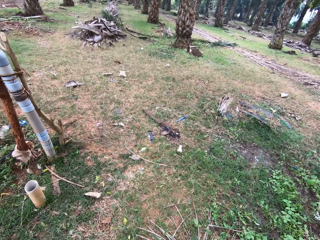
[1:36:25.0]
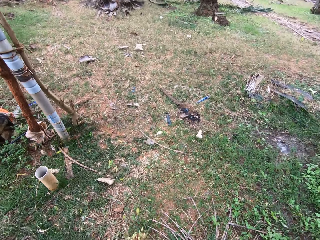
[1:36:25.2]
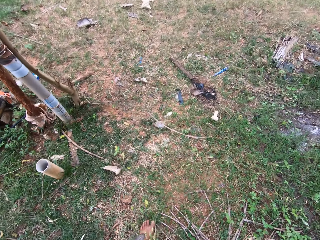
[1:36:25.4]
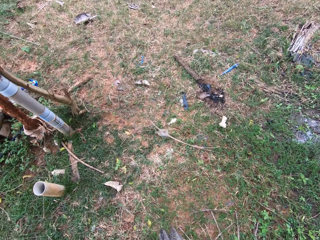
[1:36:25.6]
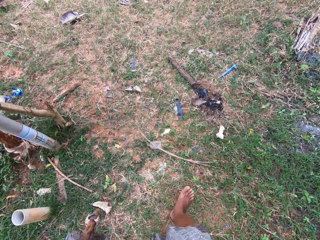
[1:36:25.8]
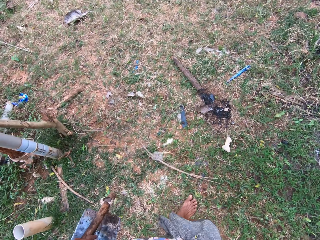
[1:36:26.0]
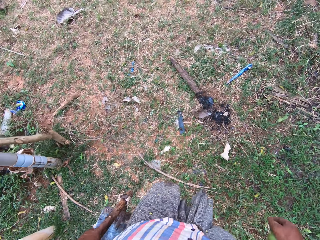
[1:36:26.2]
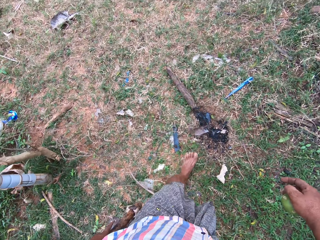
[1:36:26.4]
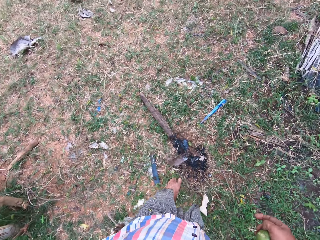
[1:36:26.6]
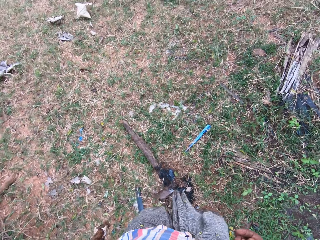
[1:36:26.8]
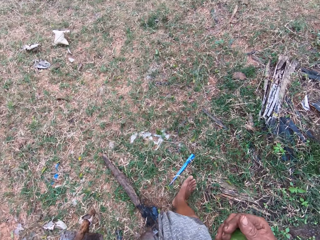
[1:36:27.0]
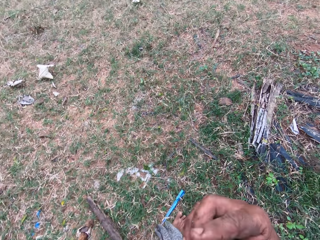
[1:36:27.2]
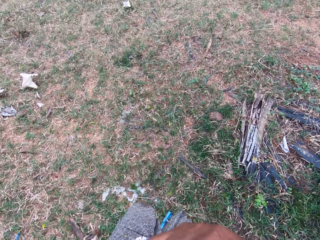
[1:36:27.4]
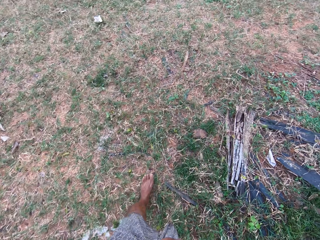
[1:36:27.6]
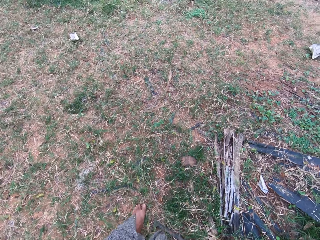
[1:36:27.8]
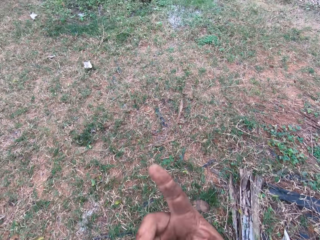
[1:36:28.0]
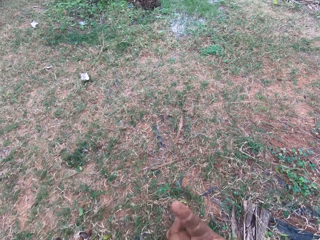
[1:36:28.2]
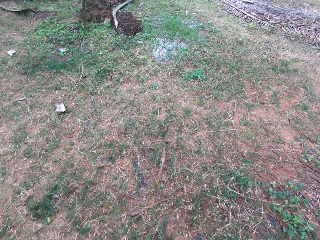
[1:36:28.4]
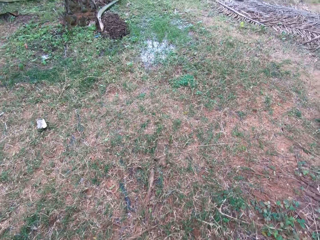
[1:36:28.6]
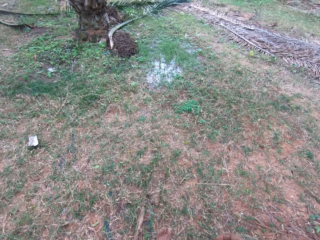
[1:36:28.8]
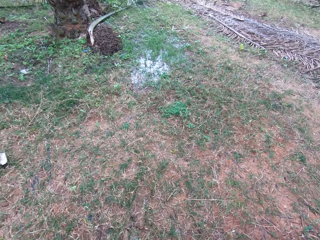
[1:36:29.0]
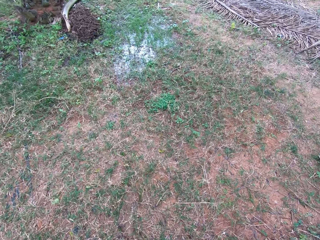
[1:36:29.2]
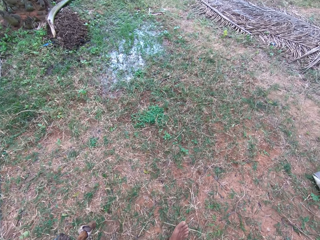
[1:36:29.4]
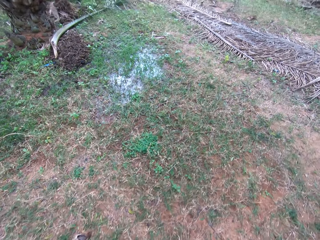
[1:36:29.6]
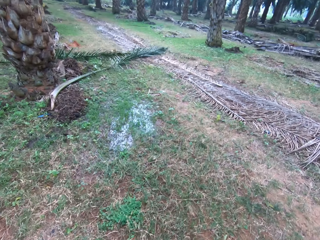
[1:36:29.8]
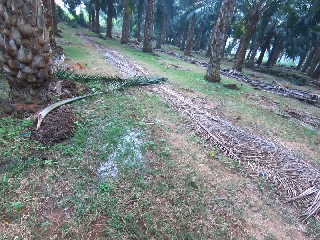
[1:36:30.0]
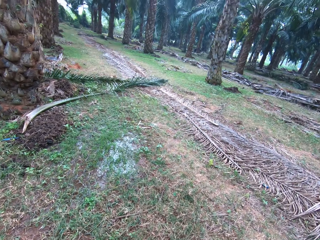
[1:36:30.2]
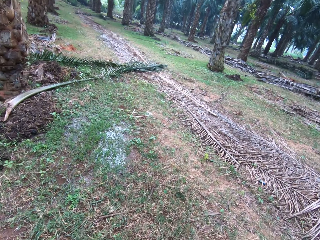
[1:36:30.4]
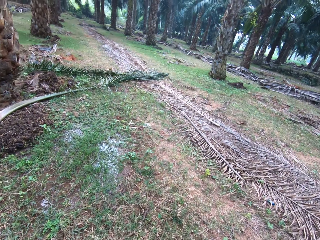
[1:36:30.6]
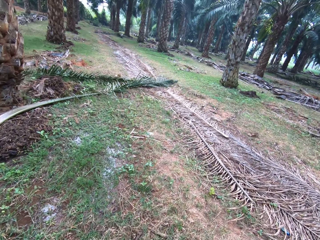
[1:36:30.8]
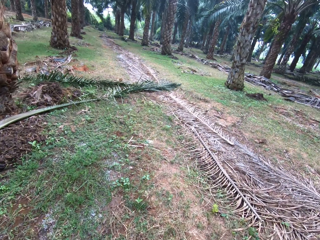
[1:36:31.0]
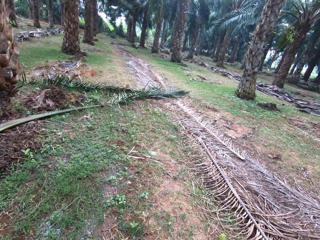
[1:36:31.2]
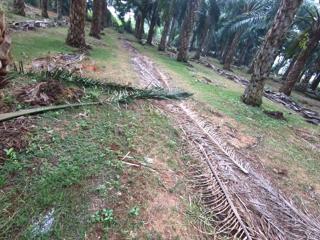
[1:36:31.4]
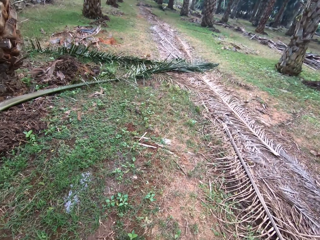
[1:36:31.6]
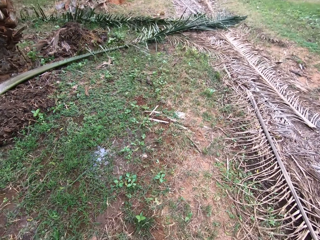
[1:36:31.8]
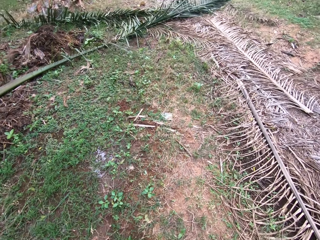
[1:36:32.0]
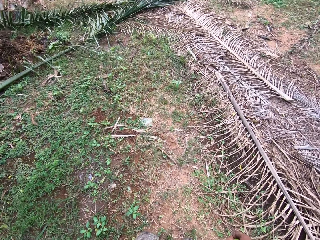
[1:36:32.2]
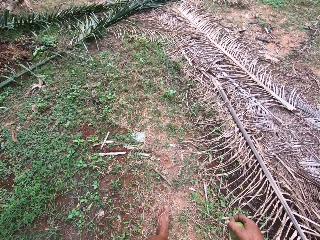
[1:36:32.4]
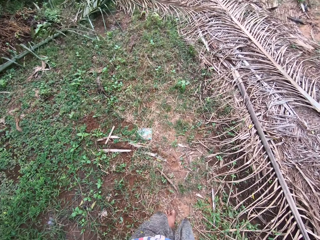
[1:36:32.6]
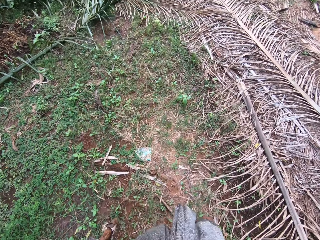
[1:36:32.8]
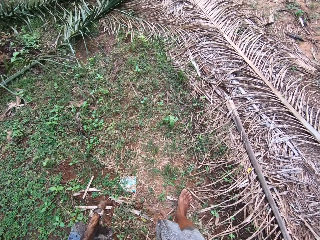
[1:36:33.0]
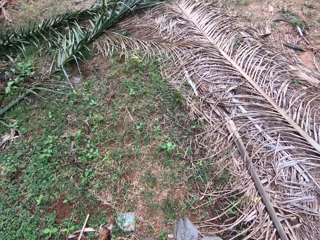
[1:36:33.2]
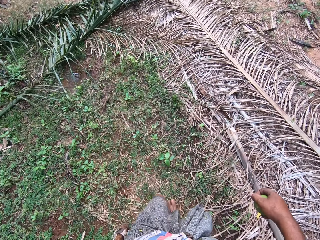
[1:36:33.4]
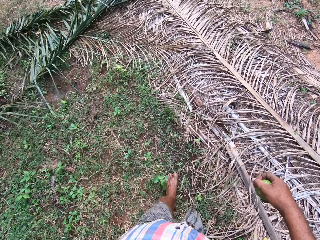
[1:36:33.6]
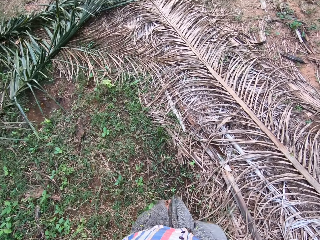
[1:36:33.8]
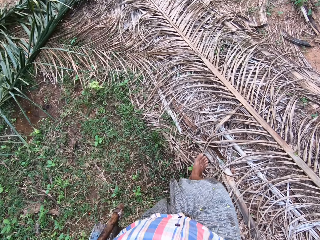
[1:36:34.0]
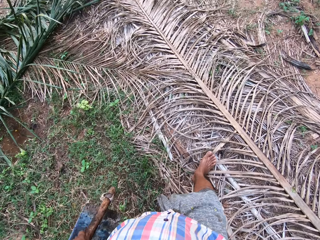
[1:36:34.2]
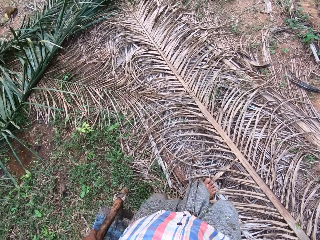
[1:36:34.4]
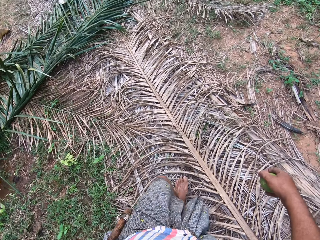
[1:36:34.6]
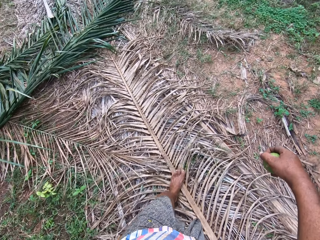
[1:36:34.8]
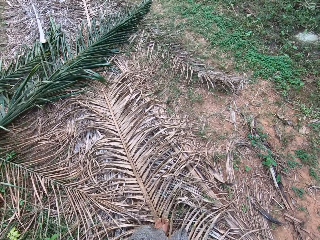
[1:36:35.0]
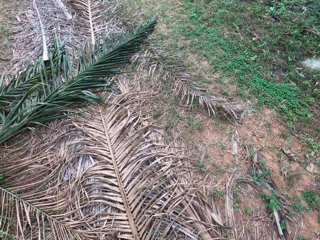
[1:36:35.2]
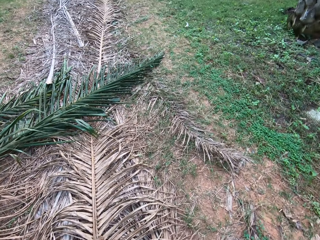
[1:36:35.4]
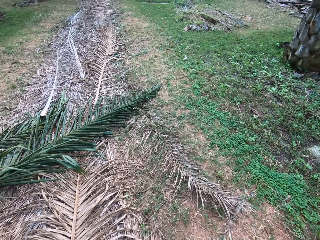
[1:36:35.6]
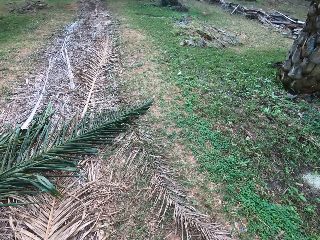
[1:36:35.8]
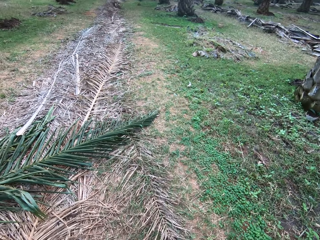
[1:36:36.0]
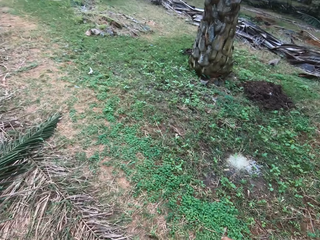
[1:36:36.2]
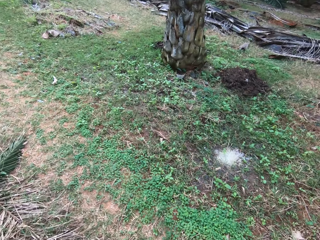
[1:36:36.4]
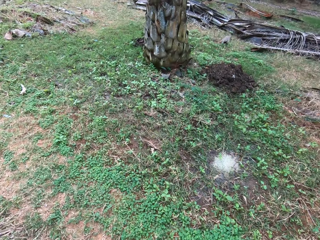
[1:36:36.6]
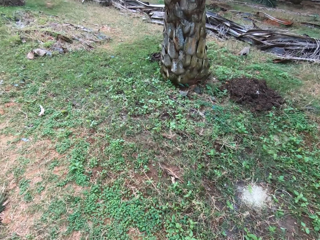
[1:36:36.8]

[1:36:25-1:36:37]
The camera wearer moves the hand. They walk around. They converse. They walk around.

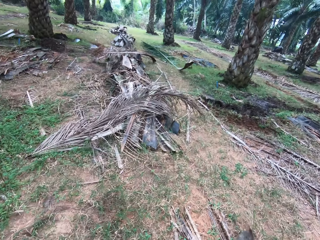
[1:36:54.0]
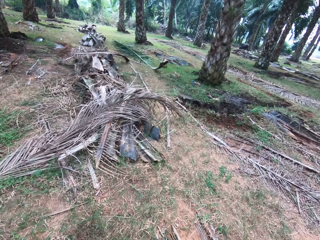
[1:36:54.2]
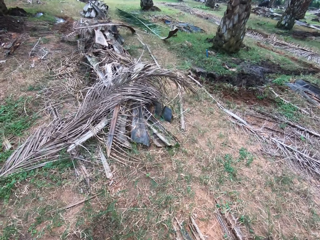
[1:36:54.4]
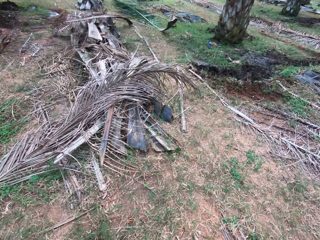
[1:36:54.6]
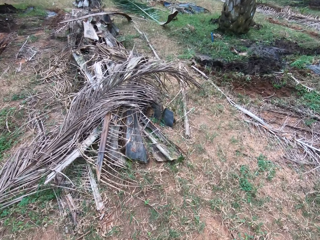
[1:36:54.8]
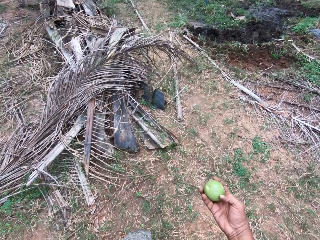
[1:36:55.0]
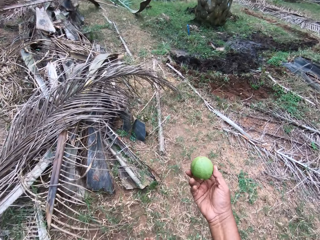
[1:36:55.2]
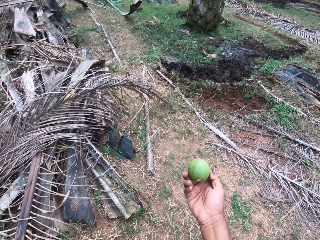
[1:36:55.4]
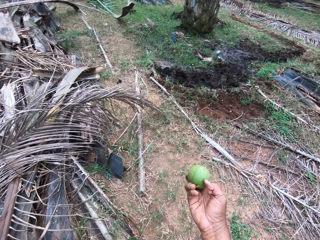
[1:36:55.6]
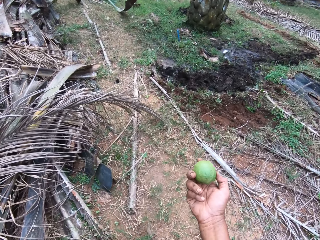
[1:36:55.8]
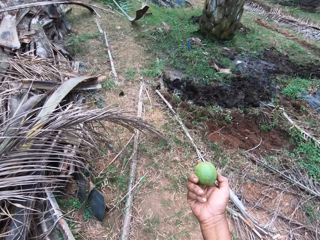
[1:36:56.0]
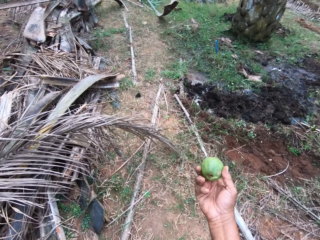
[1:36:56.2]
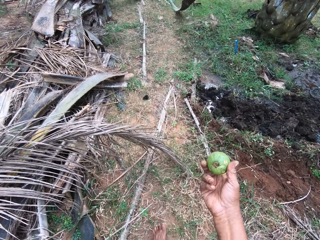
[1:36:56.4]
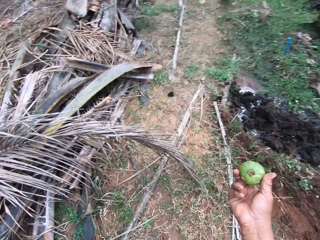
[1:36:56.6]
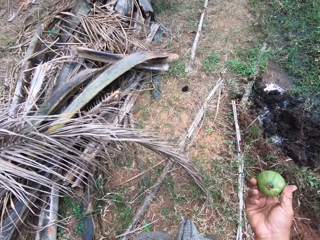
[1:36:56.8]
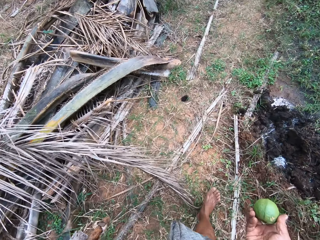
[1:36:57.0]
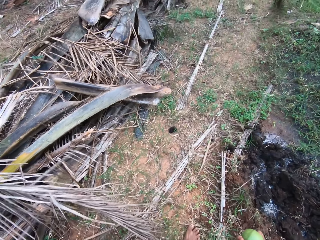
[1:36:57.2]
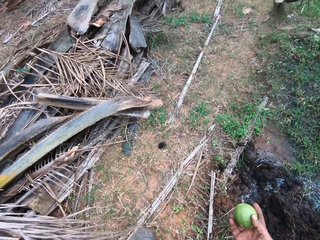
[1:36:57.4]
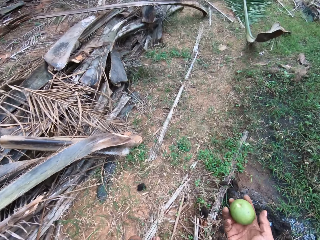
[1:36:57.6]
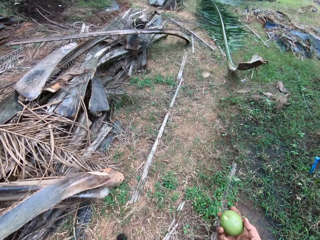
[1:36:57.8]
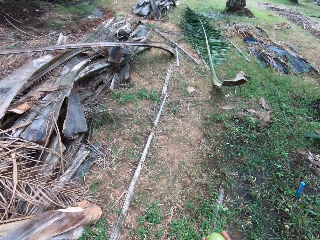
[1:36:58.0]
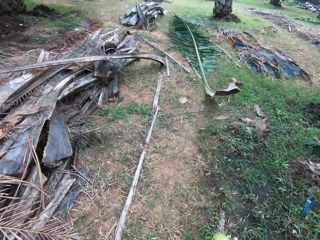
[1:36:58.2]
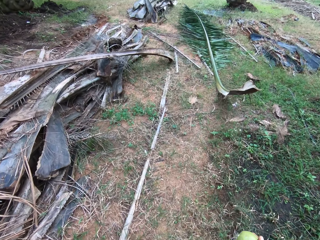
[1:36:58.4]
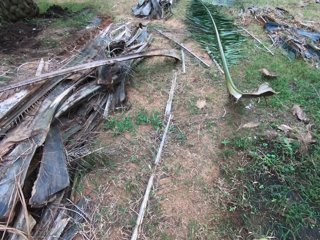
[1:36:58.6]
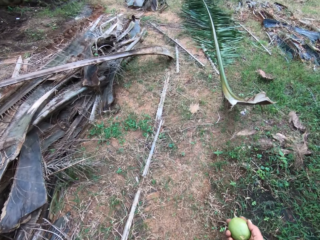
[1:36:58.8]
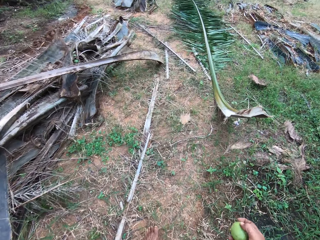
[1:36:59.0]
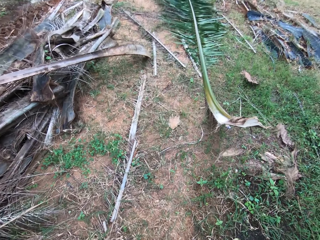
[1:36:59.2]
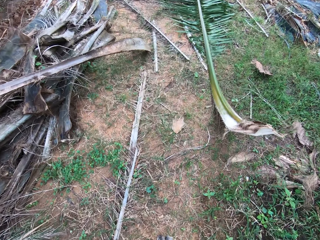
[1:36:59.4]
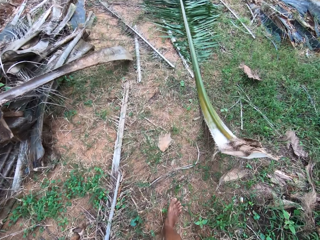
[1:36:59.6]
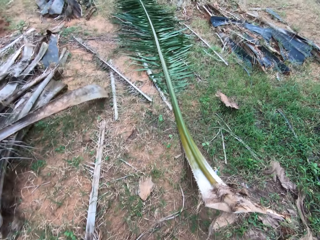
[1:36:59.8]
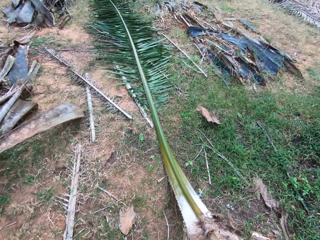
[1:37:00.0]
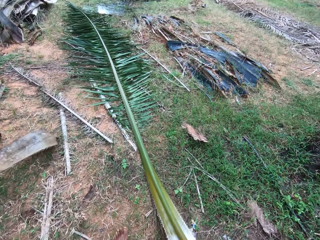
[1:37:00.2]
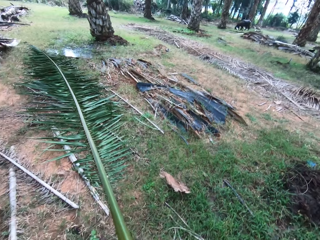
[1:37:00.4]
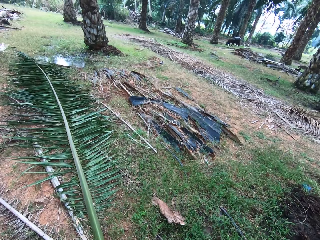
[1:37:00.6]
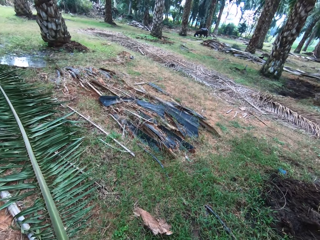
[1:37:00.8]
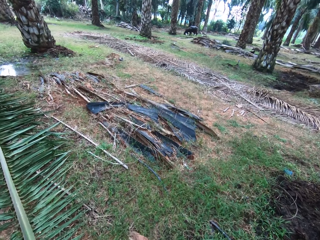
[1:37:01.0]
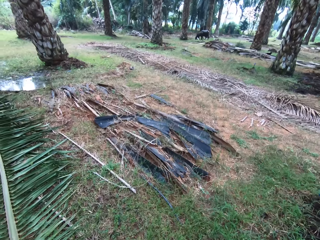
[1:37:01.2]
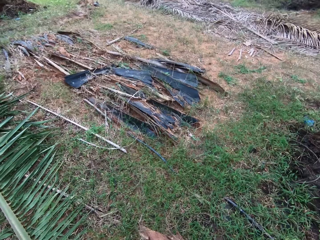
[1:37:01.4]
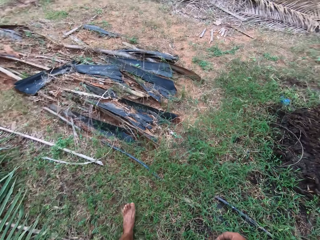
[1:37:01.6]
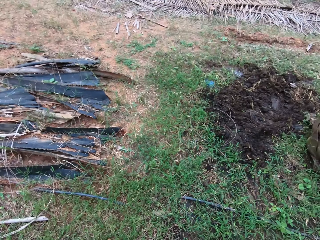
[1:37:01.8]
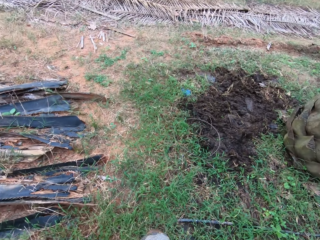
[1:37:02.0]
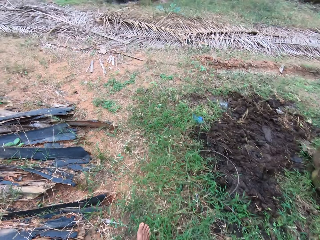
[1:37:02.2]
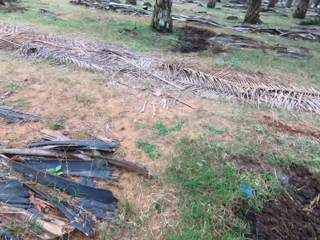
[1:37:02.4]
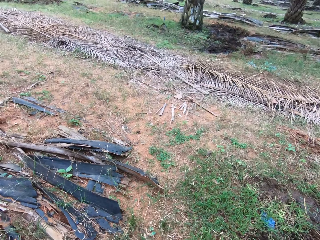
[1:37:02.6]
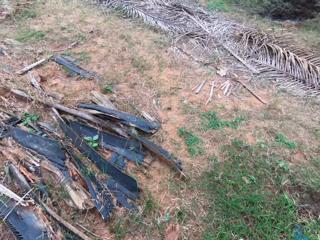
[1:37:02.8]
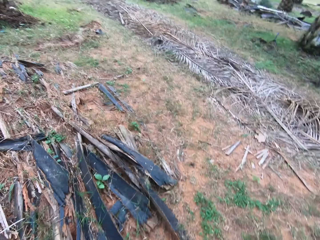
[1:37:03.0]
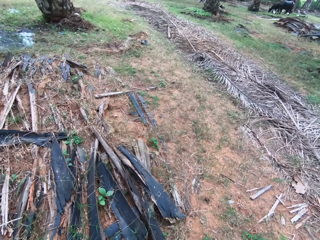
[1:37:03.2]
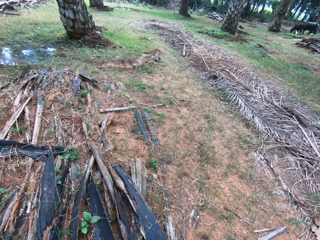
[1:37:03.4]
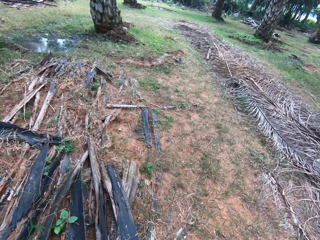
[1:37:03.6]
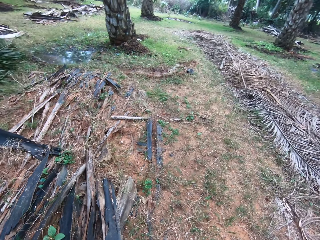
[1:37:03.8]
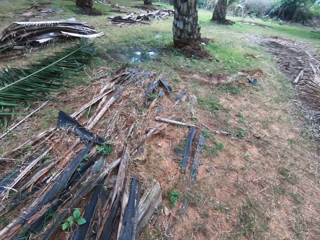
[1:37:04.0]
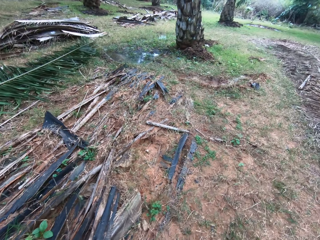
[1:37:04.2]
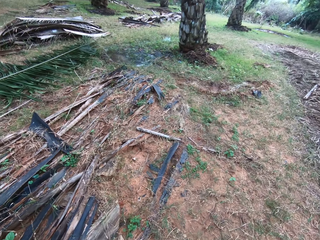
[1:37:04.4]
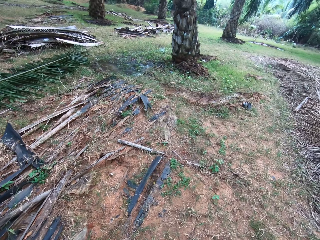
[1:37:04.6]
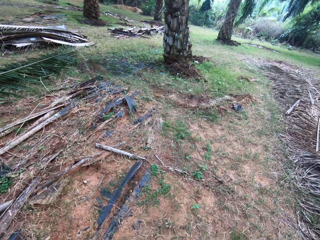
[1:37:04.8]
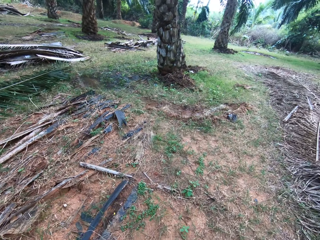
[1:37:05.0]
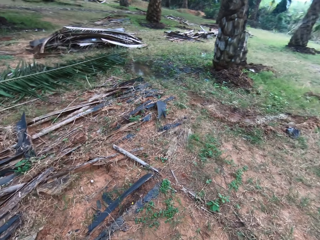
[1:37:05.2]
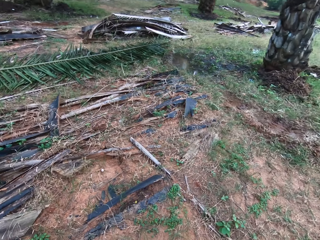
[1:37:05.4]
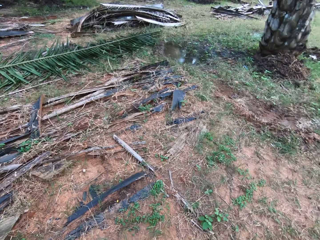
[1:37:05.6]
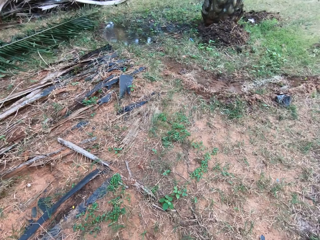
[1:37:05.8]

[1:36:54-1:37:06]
The camera wearer looks at the guava. They walk around, converse, and walk around.
